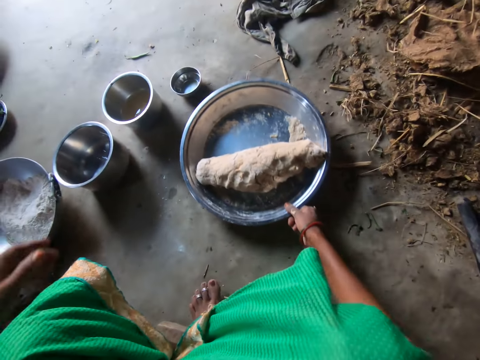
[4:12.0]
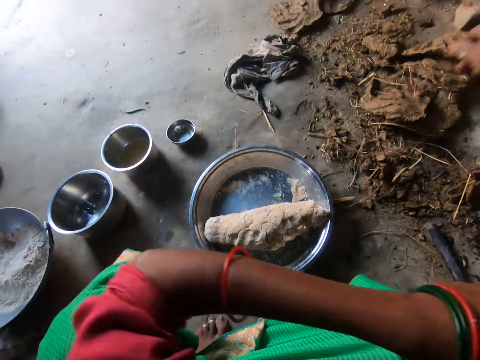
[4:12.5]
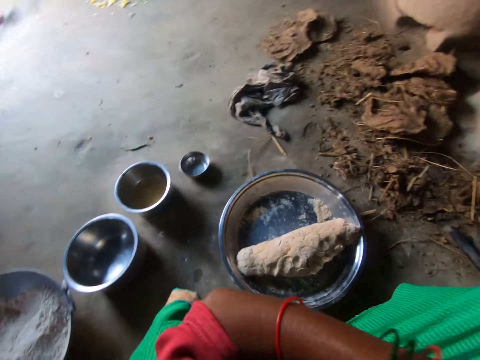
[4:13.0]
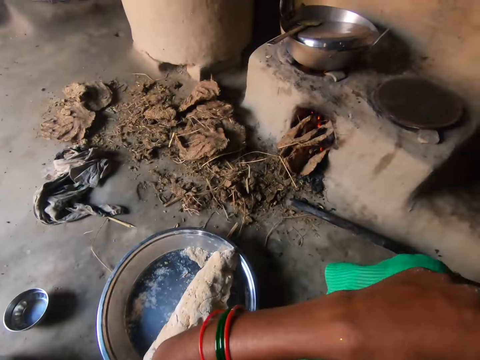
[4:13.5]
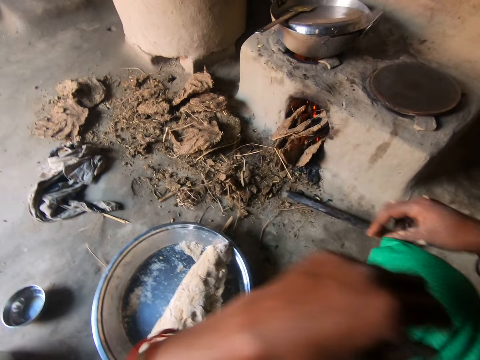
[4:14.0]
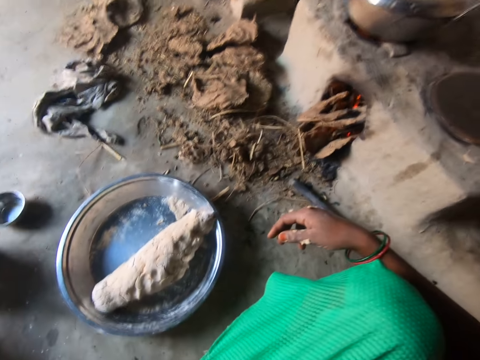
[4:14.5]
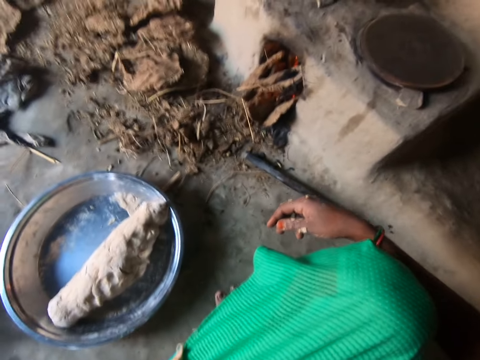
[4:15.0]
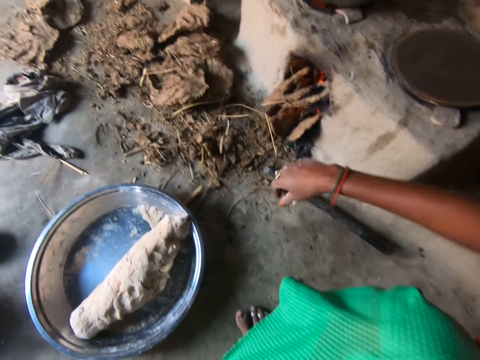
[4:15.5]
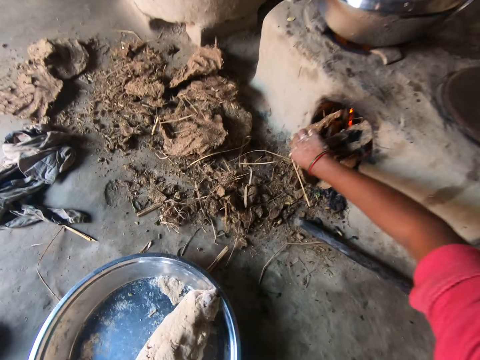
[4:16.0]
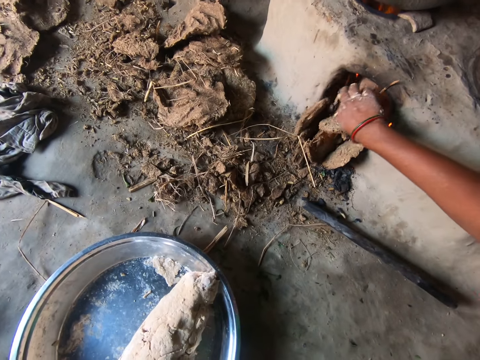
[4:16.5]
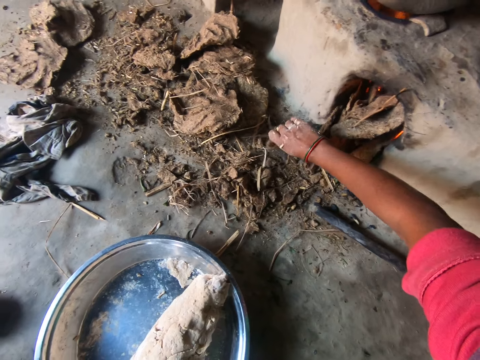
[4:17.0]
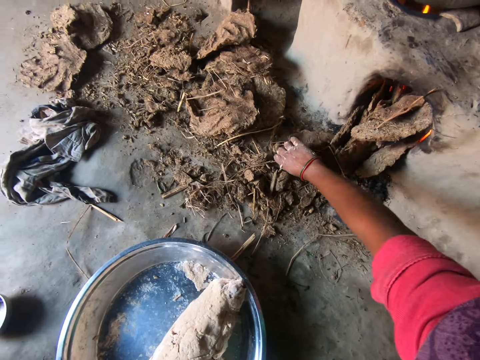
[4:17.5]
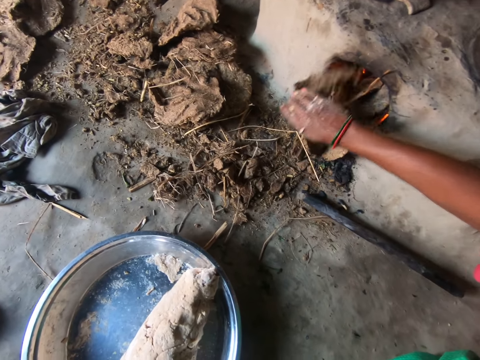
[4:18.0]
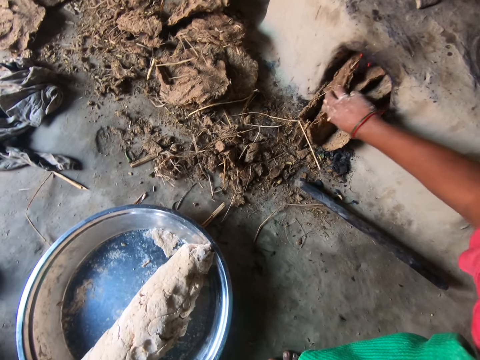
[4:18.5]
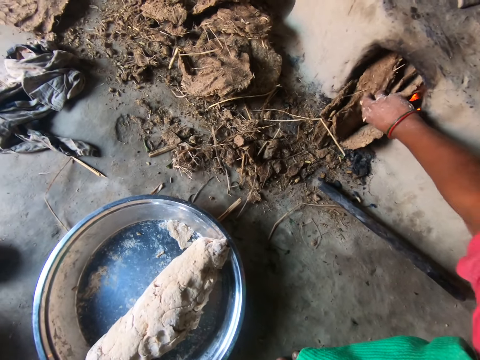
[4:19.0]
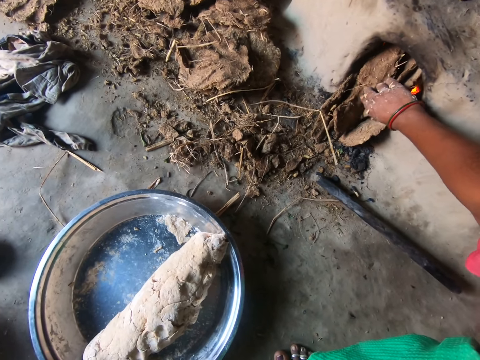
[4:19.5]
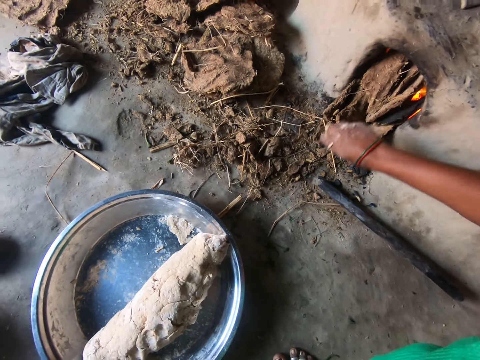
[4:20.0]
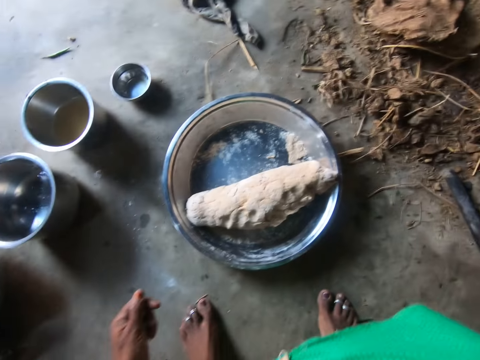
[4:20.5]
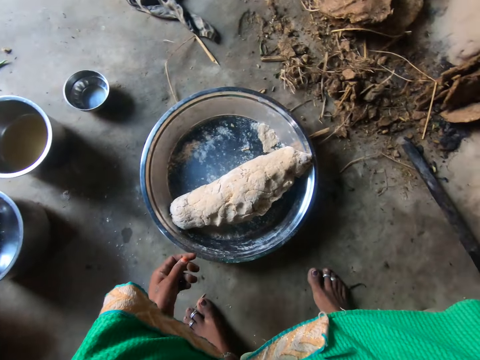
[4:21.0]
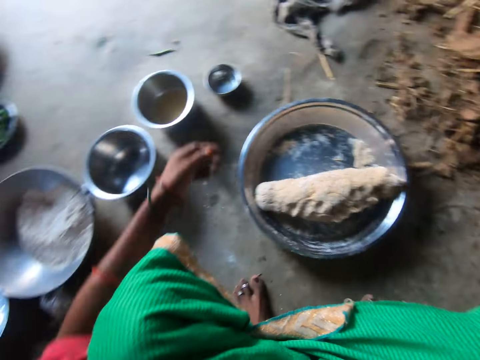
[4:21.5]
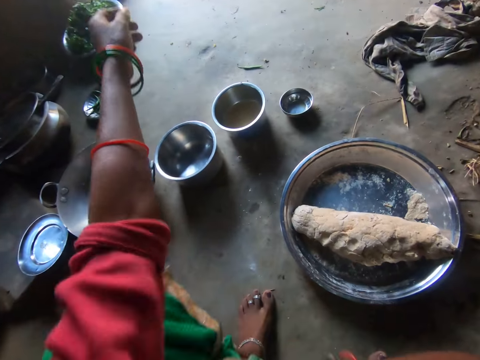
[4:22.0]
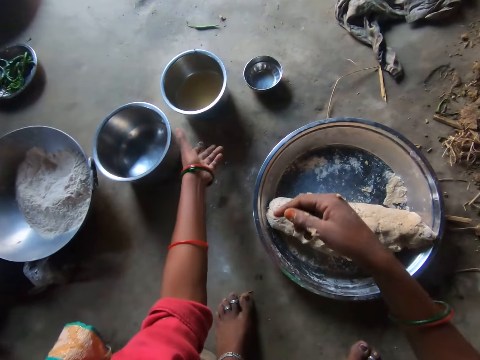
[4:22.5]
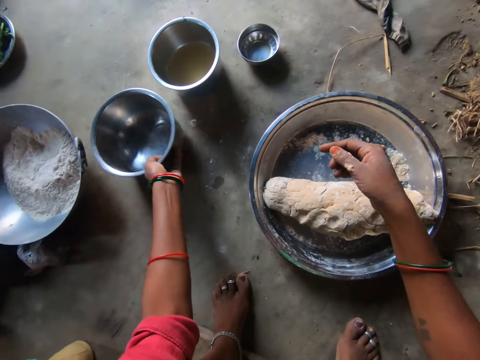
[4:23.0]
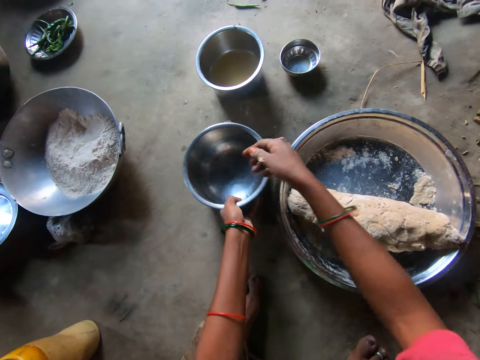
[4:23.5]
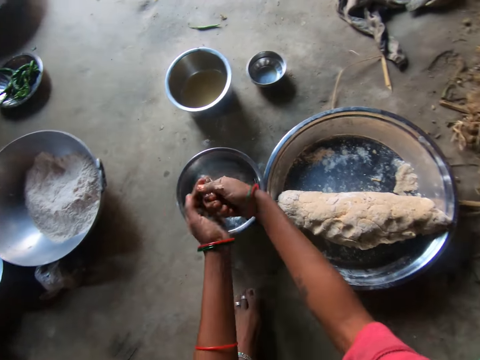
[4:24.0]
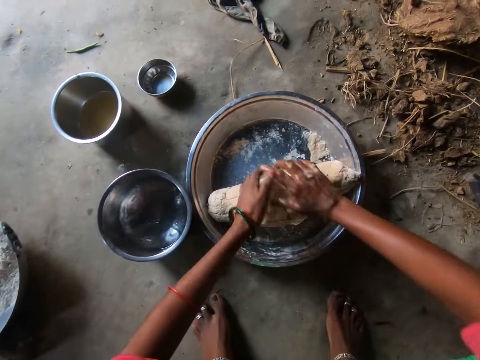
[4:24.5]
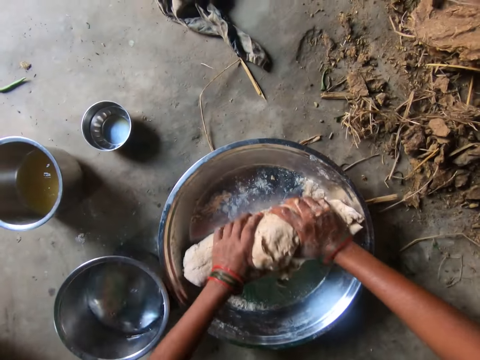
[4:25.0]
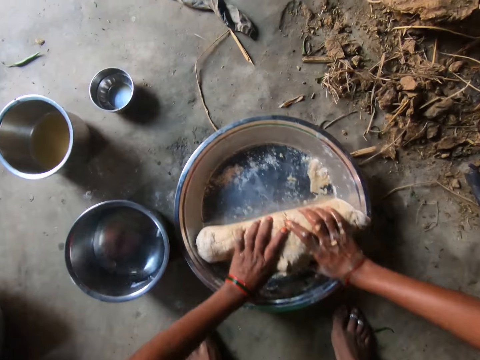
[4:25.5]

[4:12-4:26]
The camera wearer pulls a tray. She pushes firewood into the fireplace. She adds more firewood. She pulls her sleeve. She adjusts a plate of water with her left hand. She pulls a pot. She rinses her hands with the water in the plate. She holds dough.

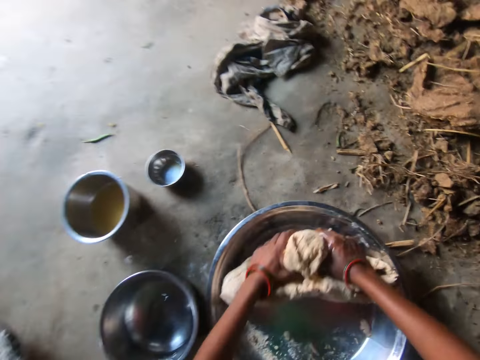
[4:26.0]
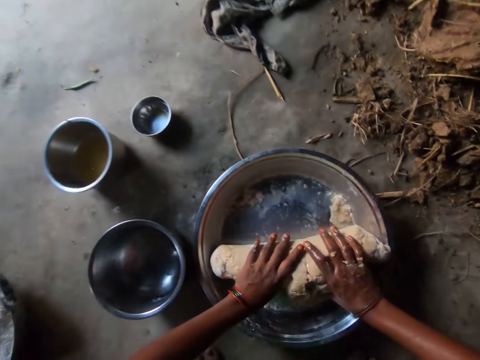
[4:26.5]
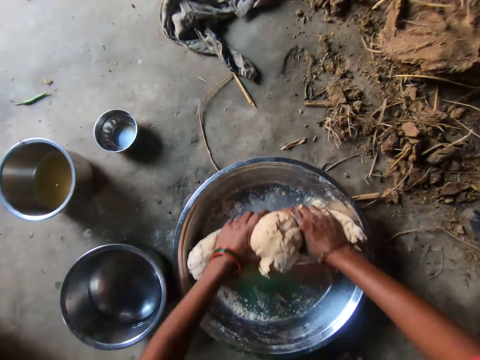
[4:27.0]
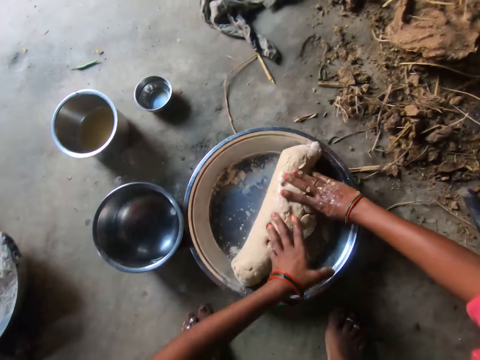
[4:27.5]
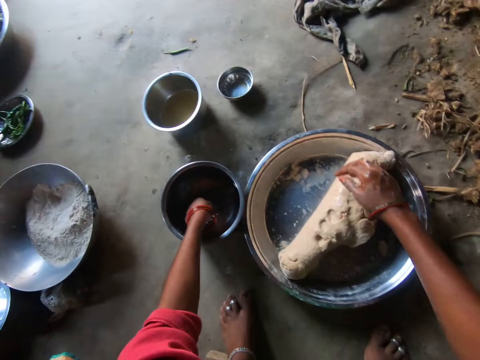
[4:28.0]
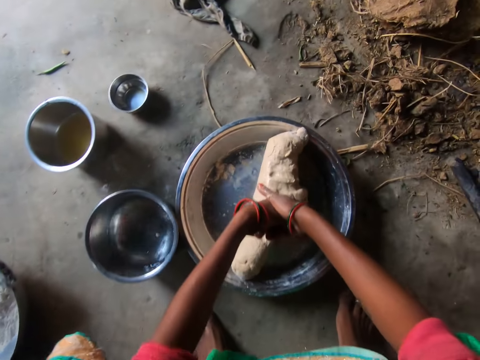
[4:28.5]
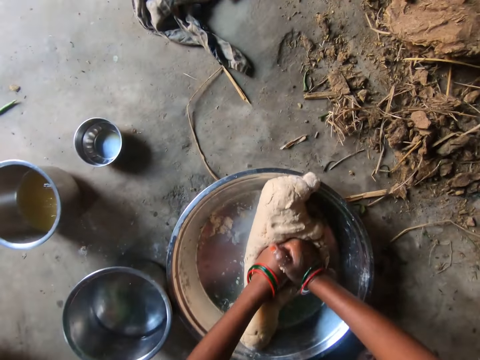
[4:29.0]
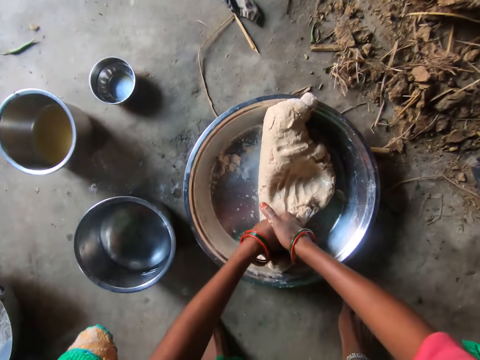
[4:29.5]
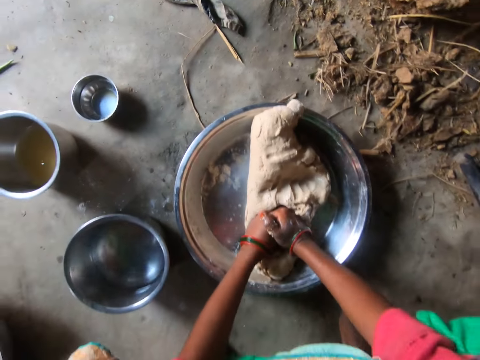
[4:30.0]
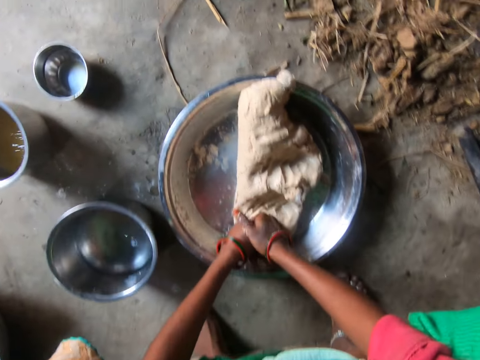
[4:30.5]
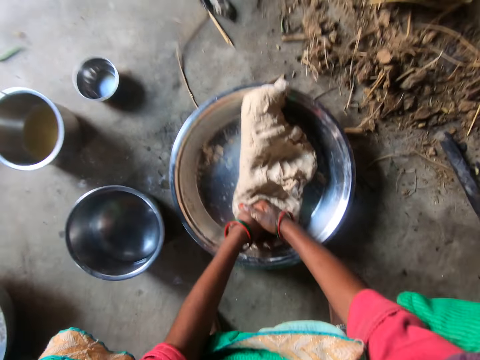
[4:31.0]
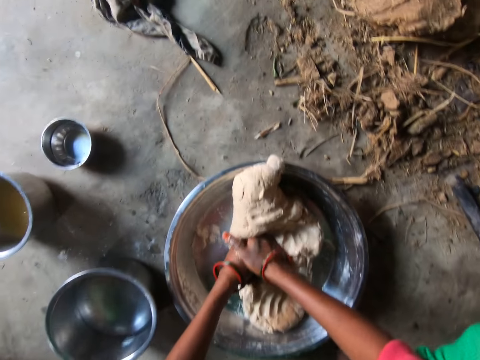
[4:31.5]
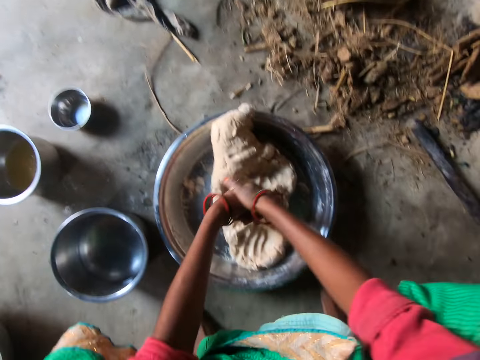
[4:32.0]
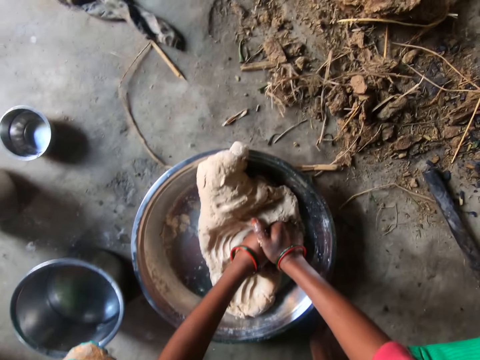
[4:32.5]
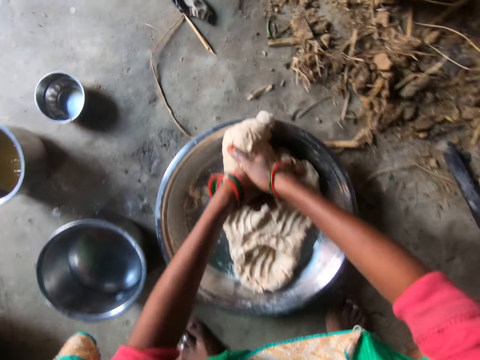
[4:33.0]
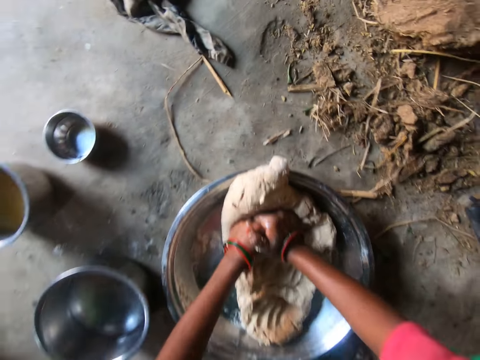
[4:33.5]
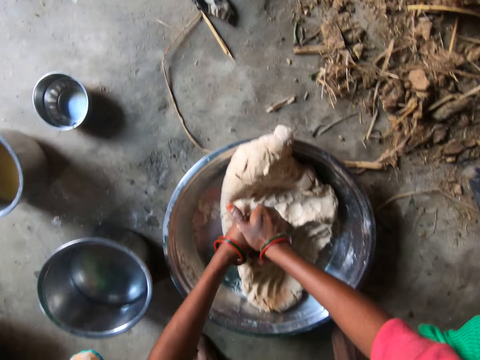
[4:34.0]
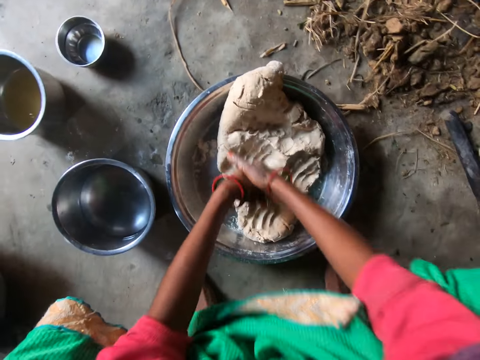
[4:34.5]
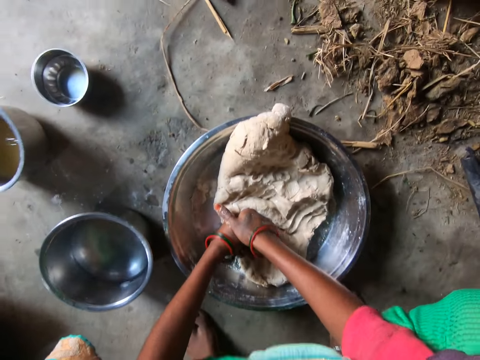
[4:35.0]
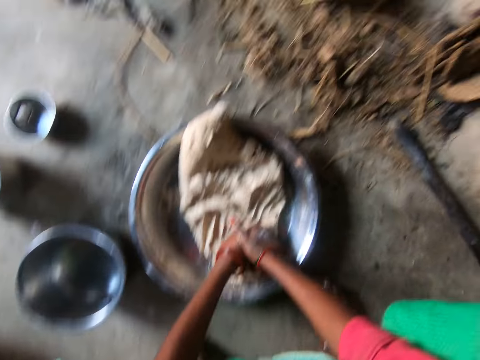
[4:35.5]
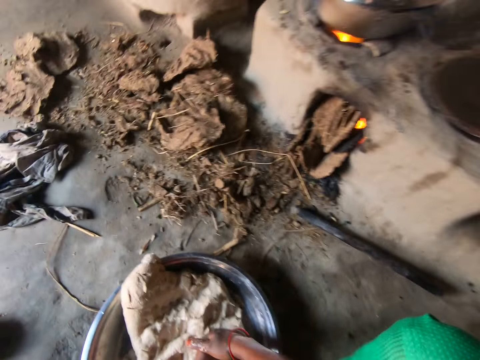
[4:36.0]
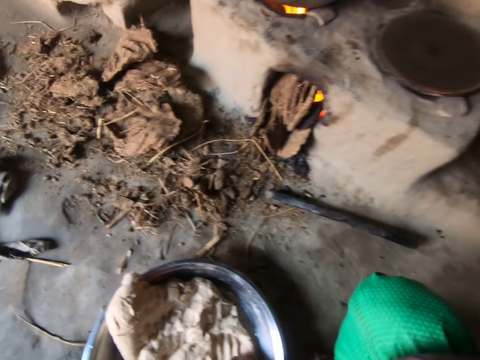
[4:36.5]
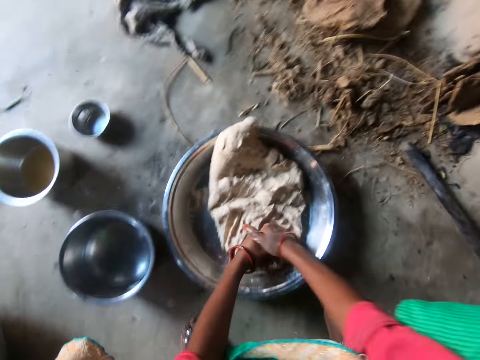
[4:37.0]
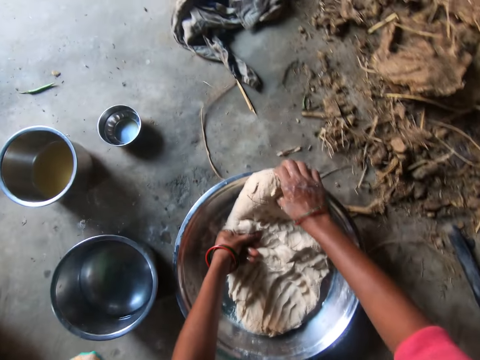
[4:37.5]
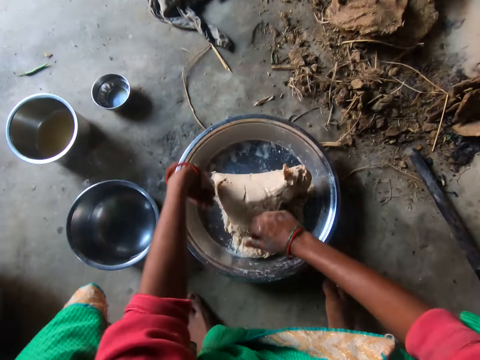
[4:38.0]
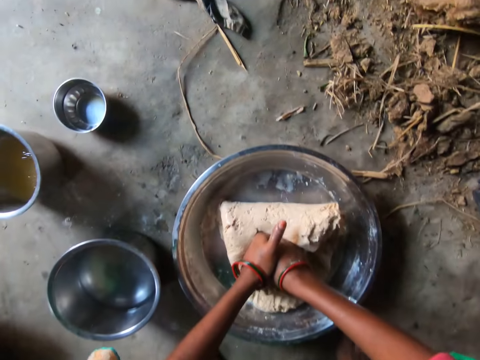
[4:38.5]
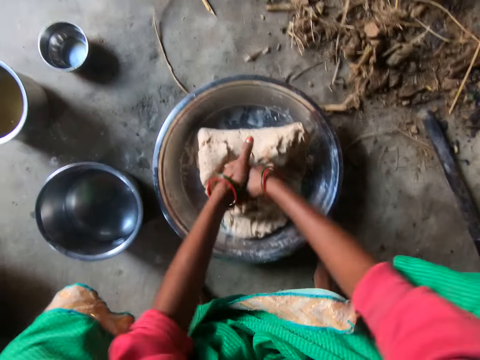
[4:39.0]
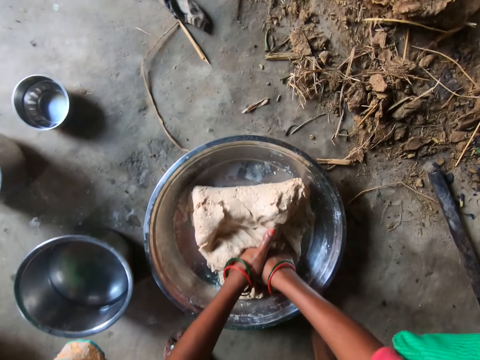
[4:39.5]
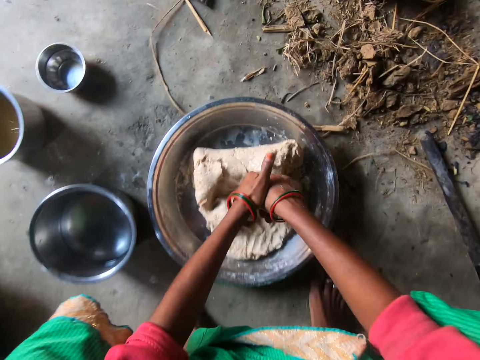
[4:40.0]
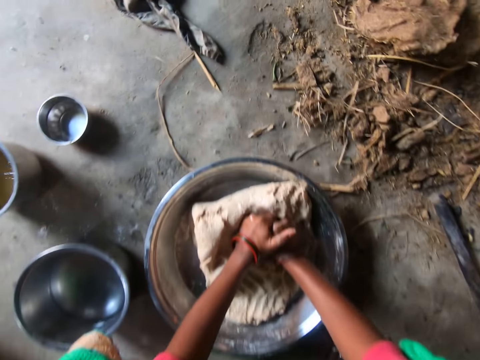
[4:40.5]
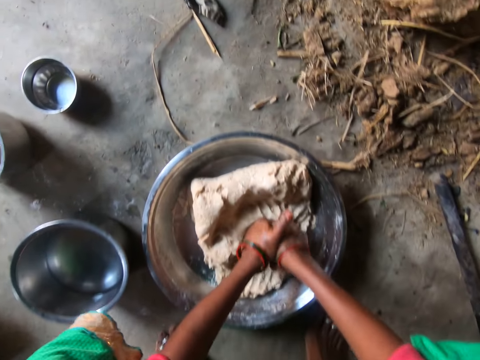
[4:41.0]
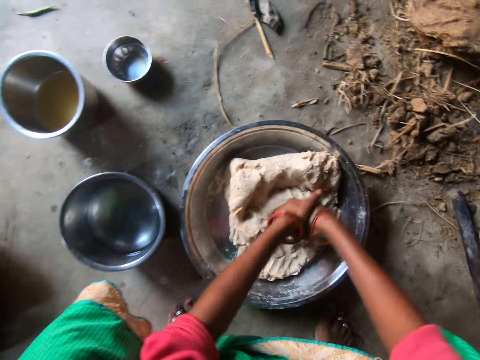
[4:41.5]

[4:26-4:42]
The camera wearer kneads the dough with both hands. She dips her left hand into the plate of water. She sprinkles water onto the dough. She kneads the dough with both hands.
